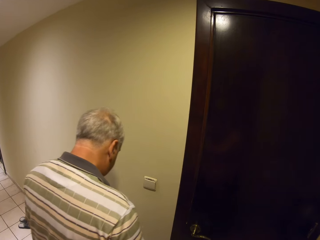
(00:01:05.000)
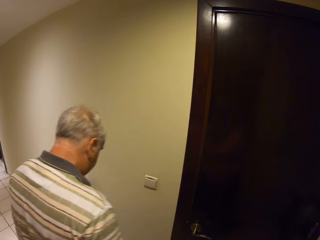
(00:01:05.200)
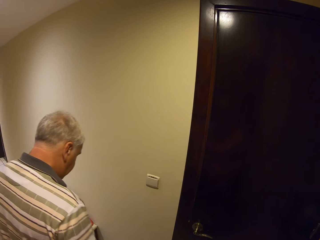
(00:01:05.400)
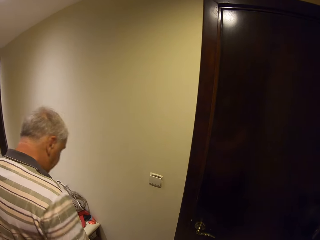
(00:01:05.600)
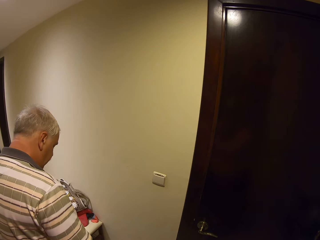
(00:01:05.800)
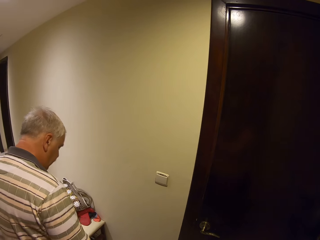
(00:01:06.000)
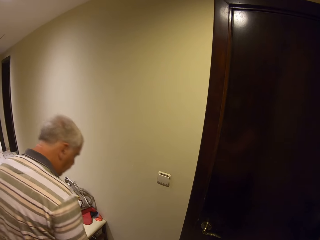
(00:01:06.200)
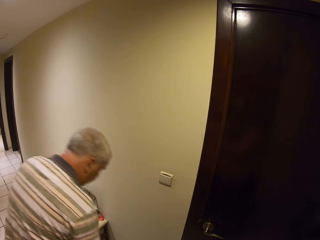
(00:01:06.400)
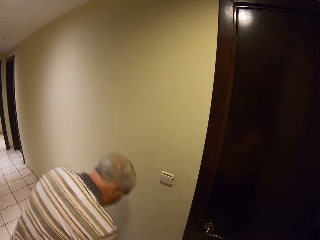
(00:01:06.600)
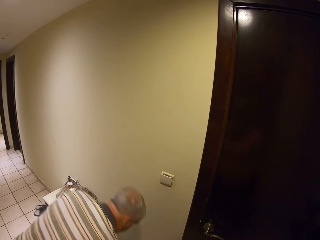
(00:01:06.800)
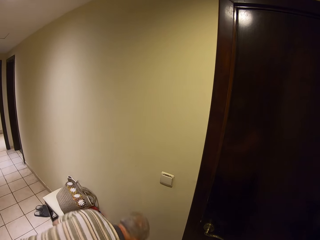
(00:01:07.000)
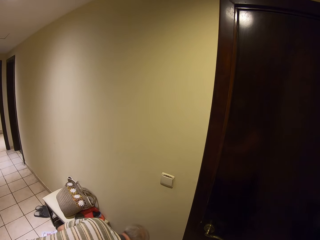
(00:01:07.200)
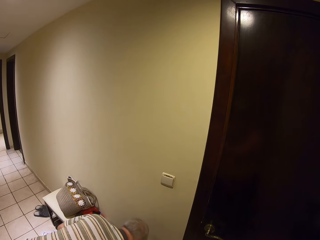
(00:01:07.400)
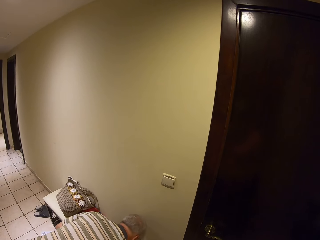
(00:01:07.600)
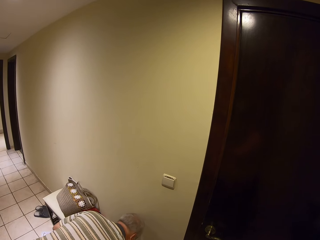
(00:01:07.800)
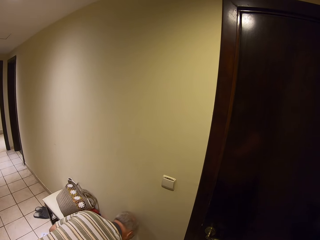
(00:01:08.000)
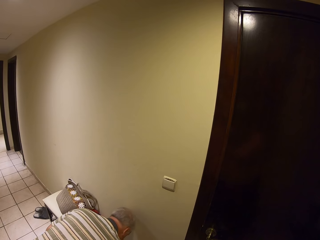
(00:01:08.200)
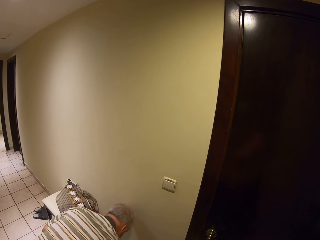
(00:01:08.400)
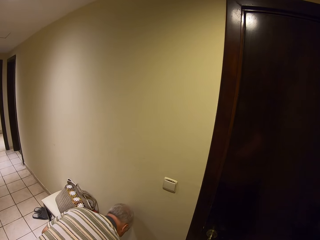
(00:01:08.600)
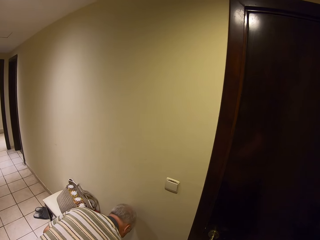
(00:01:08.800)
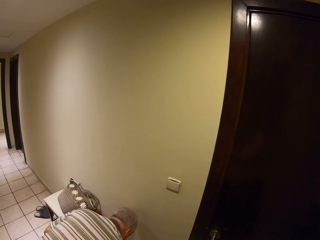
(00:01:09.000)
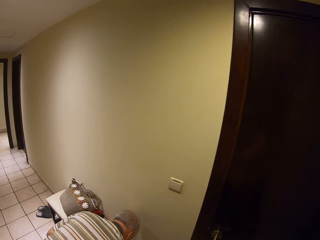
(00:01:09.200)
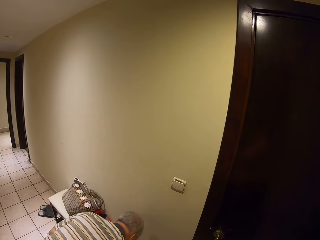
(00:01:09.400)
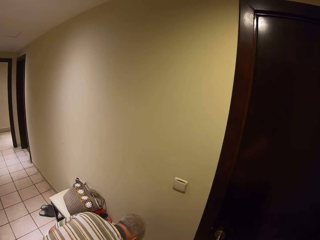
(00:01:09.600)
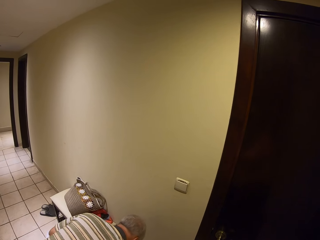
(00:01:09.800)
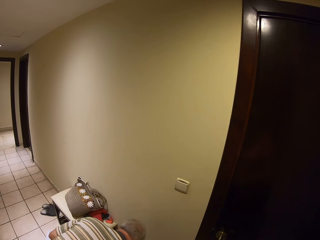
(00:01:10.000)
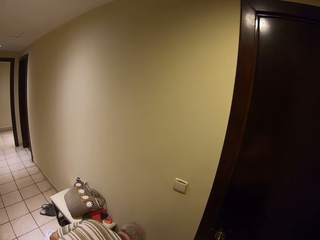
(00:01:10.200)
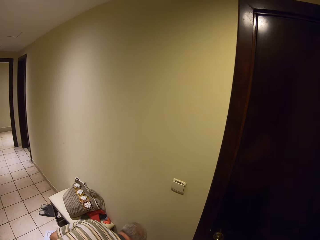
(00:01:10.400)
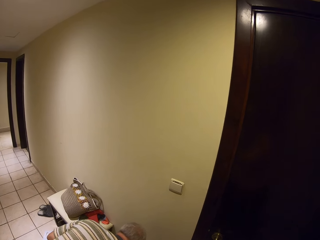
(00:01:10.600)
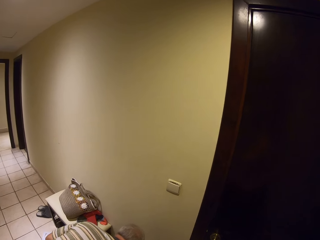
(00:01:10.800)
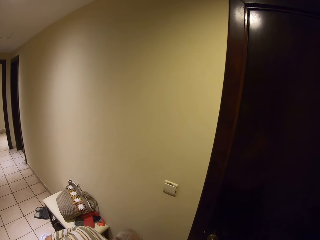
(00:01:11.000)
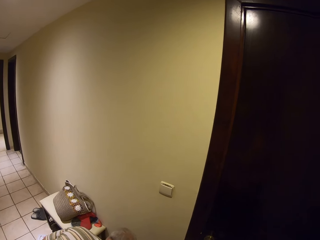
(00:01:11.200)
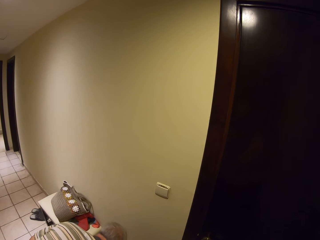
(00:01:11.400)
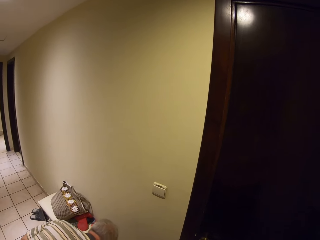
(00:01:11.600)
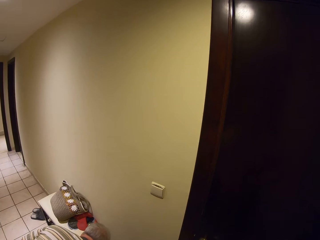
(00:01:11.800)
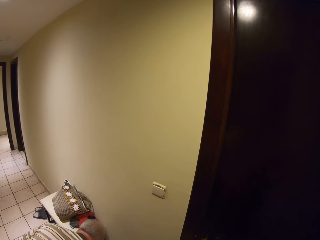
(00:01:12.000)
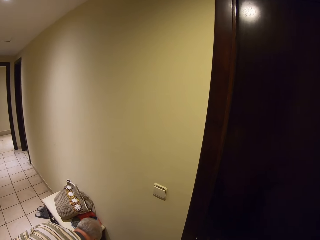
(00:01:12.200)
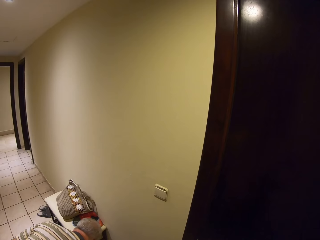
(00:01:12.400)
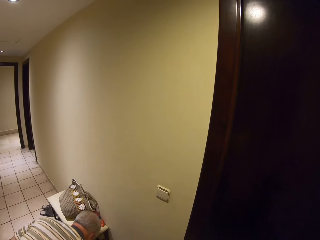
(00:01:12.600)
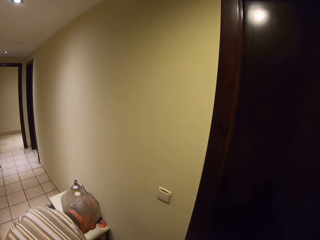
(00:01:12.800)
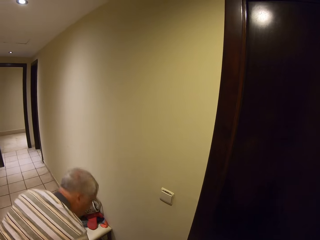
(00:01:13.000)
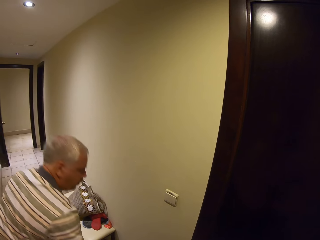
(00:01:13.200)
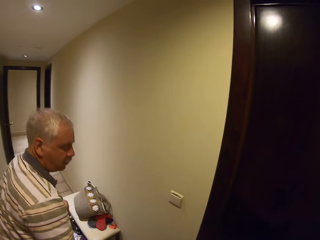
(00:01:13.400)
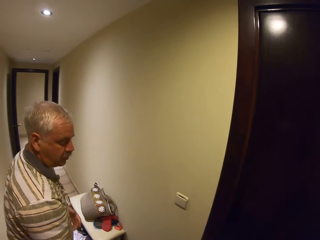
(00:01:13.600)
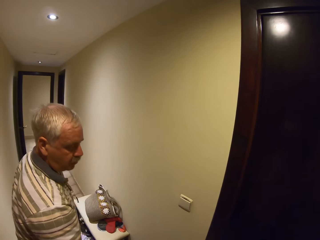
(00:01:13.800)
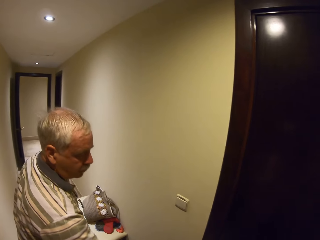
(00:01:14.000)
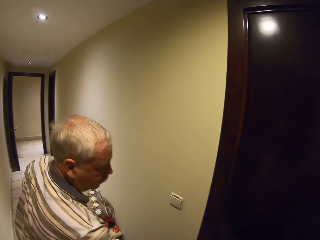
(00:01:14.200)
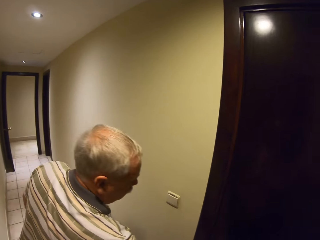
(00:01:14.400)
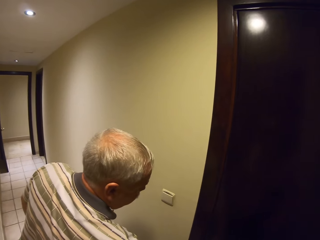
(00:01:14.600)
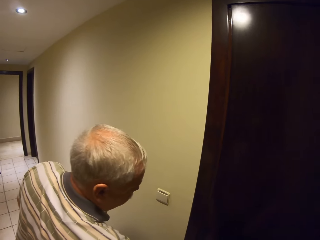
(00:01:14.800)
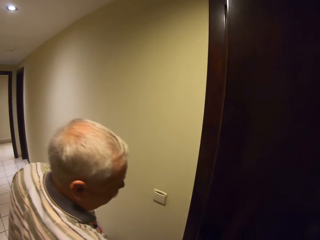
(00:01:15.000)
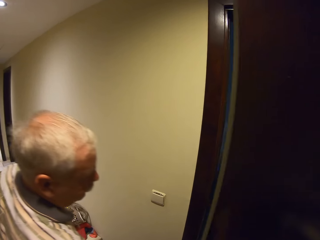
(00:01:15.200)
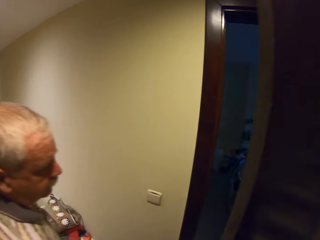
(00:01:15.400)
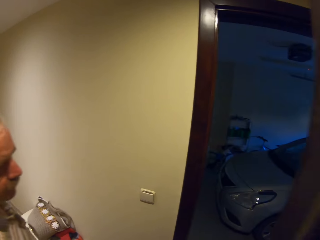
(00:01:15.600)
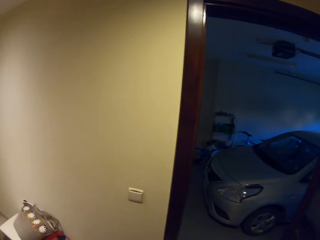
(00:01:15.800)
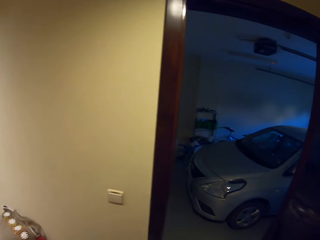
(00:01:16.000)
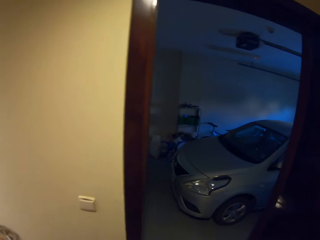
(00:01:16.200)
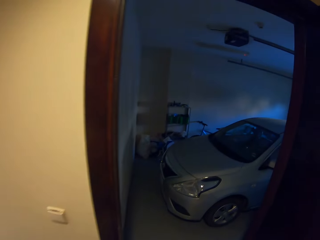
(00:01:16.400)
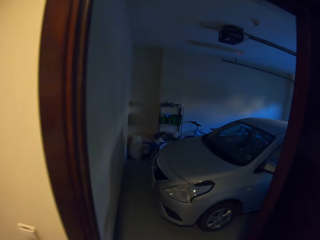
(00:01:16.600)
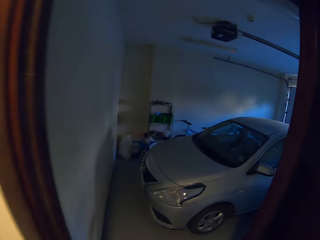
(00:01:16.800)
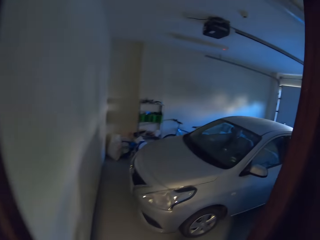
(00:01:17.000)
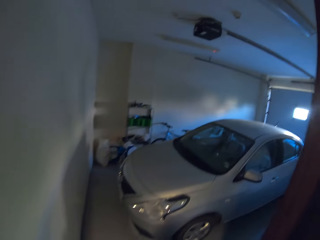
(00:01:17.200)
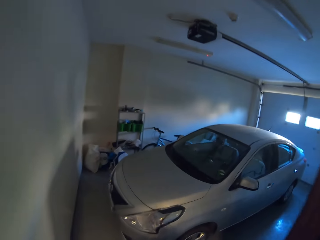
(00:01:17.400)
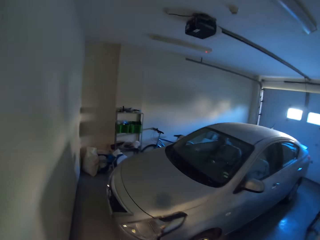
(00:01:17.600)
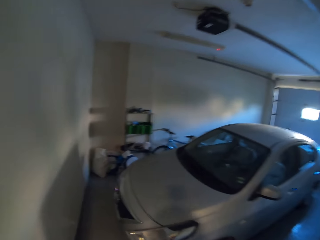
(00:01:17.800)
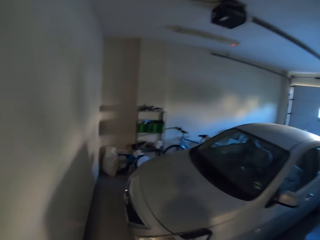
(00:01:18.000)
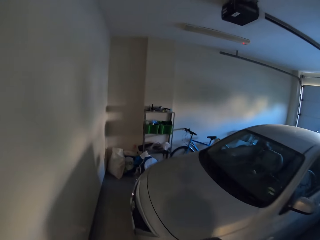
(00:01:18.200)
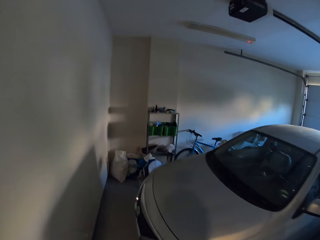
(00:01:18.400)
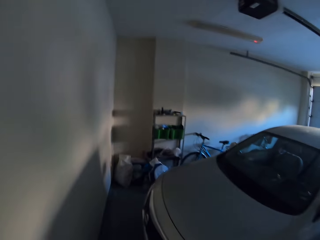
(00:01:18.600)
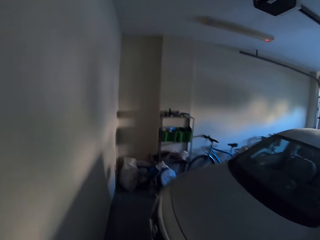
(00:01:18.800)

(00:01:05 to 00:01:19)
The man bends over and adjusts his shoes. The man opens a door with his right hand.

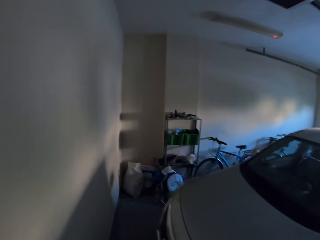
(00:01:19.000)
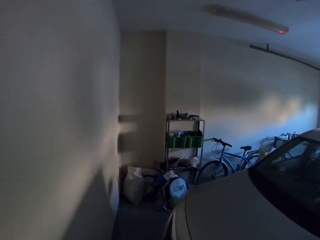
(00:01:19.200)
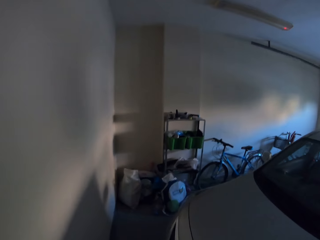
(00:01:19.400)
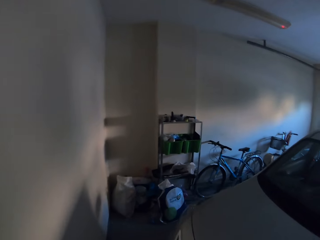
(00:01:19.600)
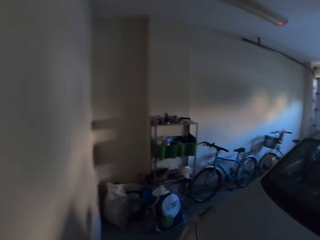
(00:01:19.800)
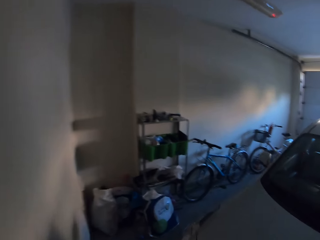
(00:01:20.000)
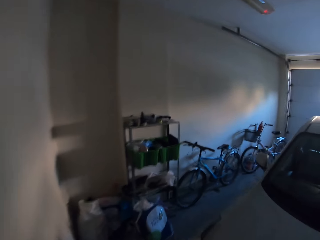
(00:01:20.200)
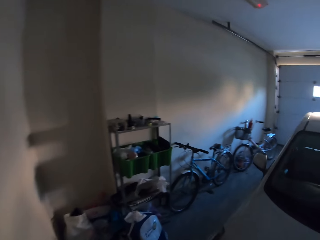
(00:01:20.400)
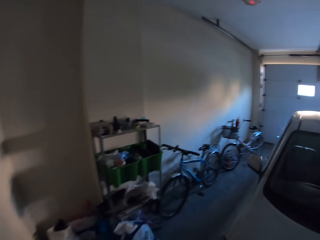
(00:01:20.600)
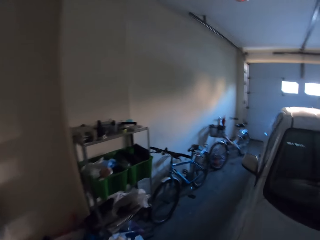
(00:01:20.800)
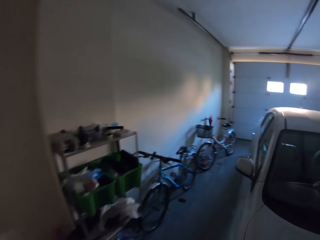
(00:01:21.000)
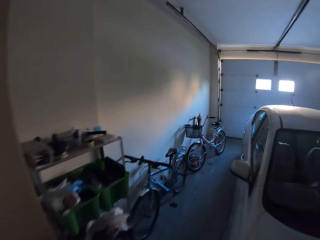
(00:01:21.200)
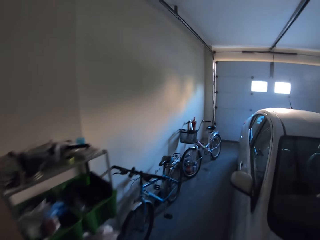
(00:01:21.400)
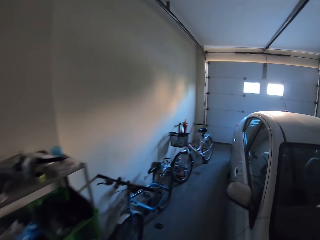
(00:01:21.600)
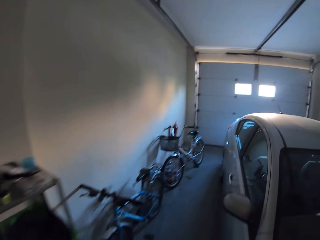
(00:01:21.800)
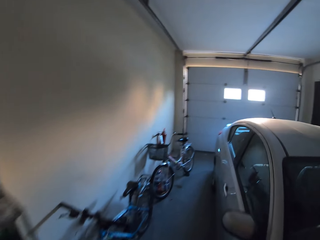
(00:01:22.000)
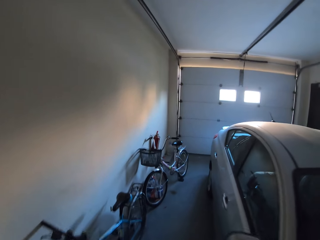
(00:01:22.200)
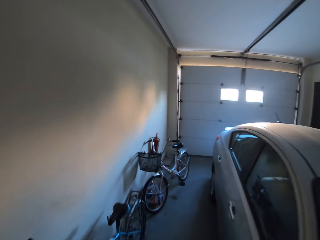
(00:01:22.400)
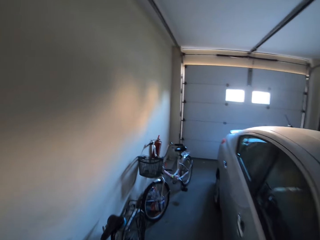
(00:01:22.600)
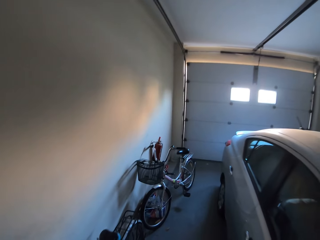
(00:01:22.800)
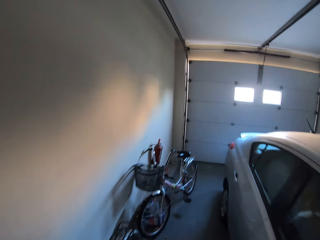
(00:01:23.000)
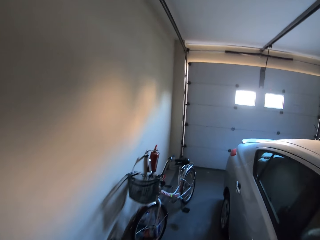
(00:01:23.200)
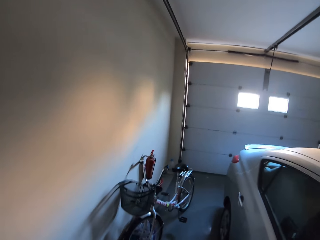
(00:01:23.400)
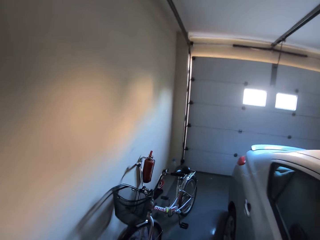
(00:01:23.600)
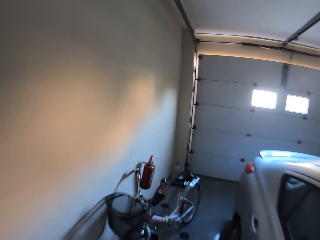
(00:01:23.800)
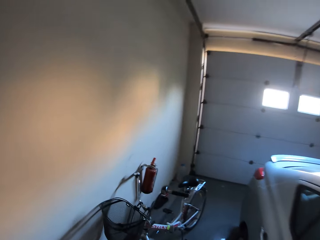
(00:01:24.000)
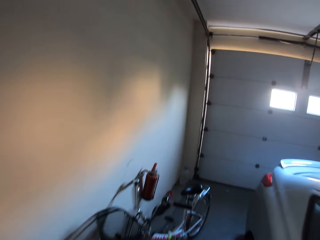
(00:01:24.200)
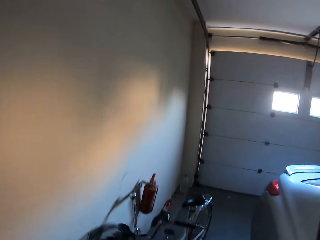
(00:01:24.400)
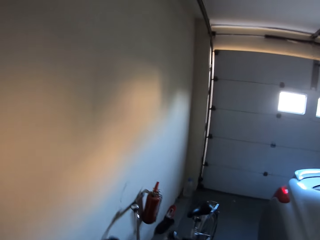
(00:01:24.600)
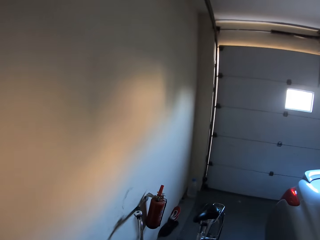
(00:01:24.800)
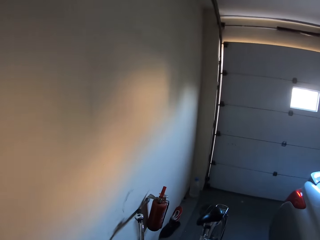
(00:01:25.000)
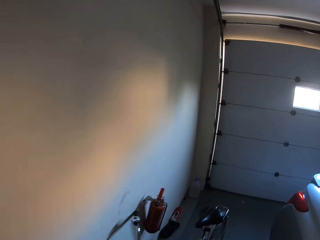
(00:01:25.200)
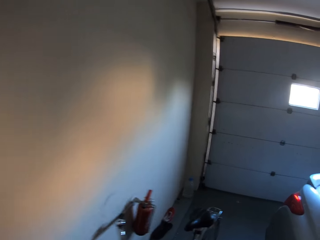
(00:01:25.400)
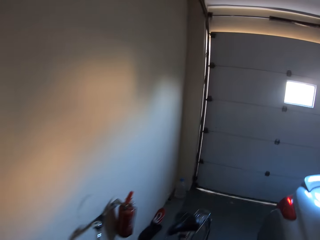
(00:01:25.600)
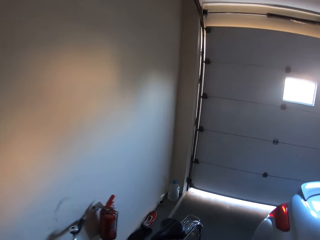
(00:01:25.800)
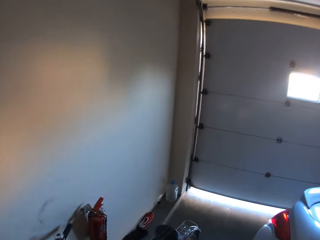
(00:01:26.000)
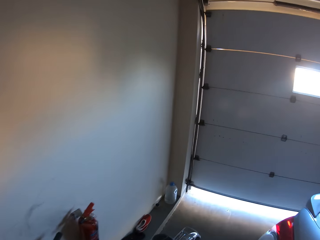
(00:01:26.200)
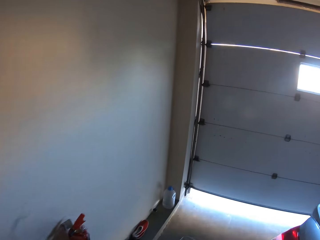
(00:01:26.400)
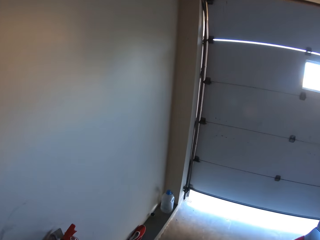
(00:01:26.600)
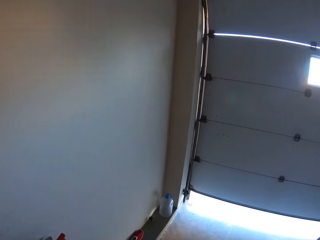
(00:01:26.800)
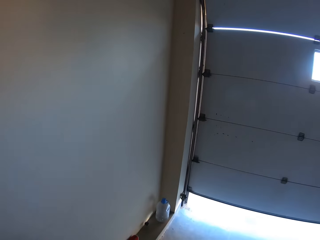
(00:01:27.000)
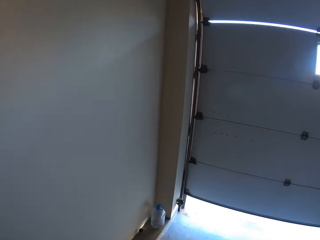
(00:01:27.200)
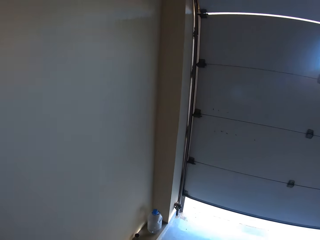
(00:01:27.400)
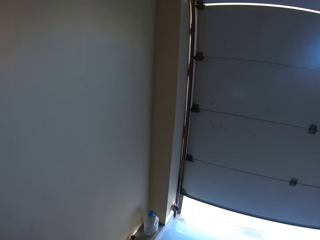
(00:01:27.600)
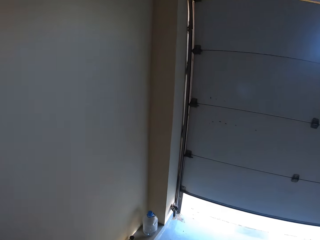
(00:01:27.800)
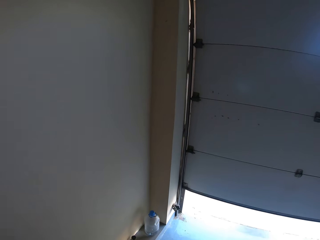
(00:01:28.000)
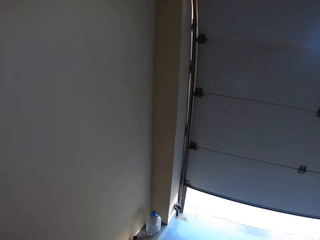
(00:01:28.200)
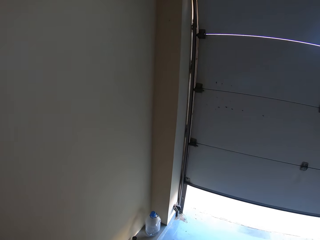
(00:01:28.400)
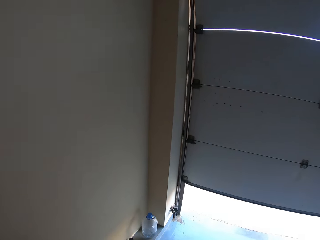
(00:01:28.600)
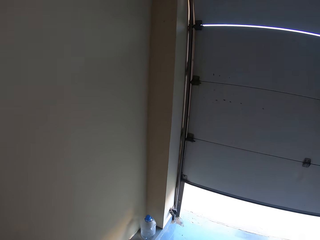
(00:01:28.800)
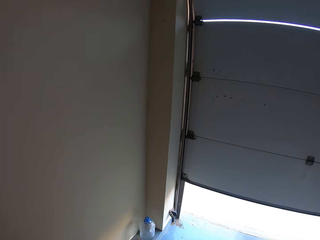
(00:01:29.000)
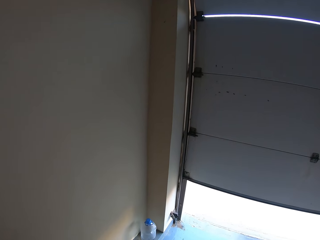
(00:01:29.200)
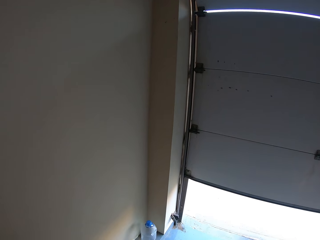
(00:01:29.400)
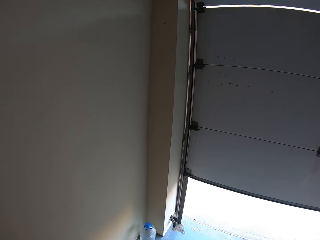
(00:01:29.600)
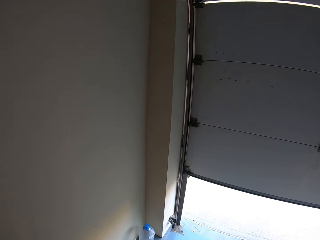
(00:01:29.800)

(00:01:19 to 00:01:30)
The camera wearer enters a room and moves around. They pick up a bicycle in both hands.
